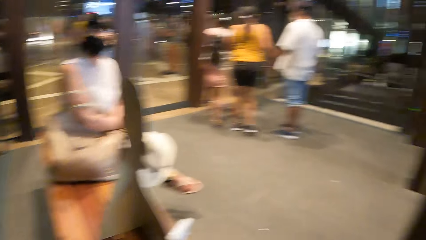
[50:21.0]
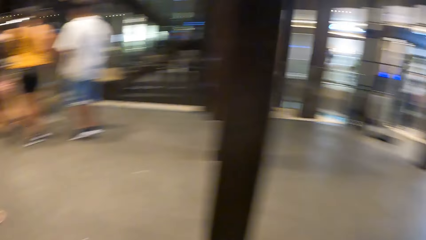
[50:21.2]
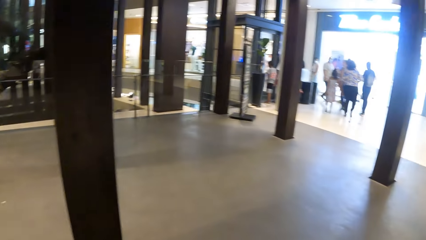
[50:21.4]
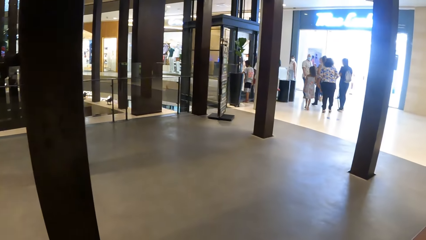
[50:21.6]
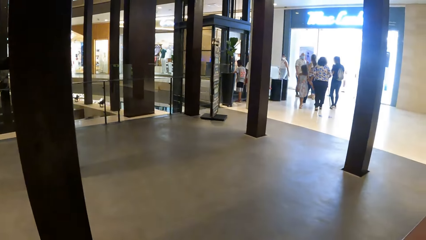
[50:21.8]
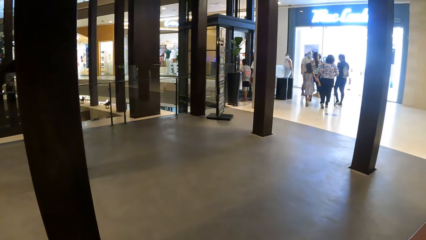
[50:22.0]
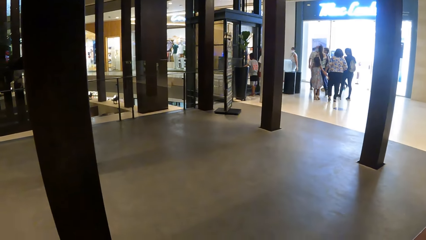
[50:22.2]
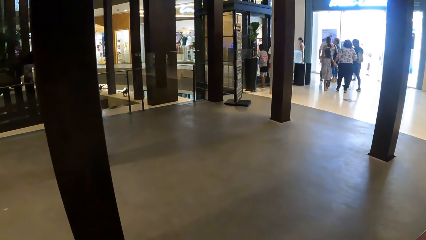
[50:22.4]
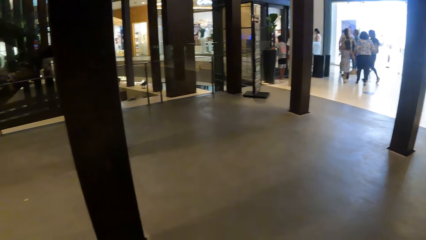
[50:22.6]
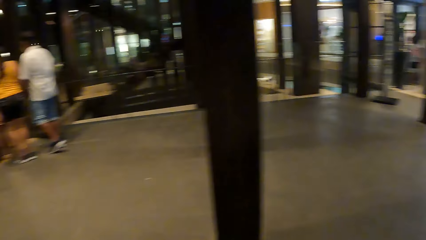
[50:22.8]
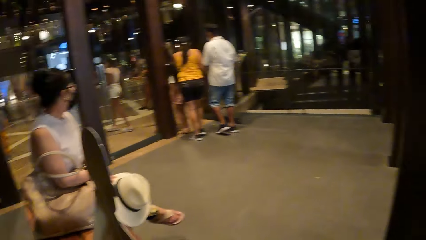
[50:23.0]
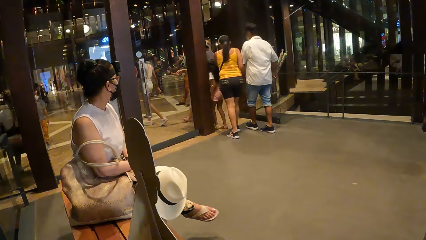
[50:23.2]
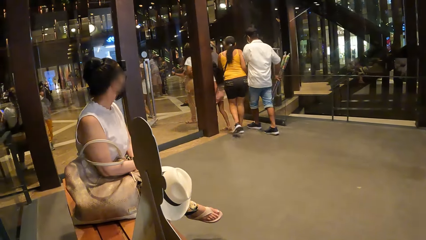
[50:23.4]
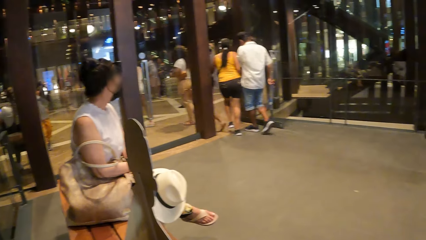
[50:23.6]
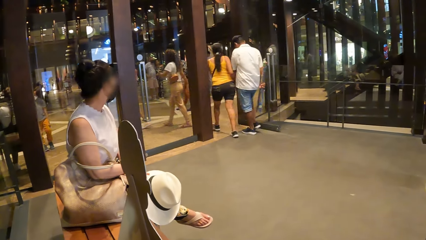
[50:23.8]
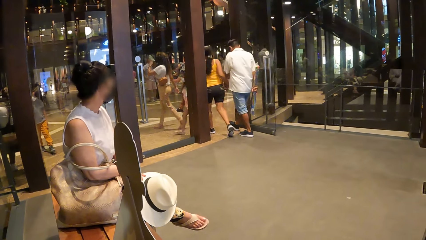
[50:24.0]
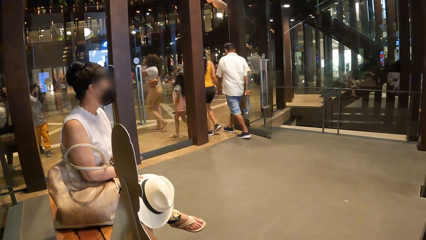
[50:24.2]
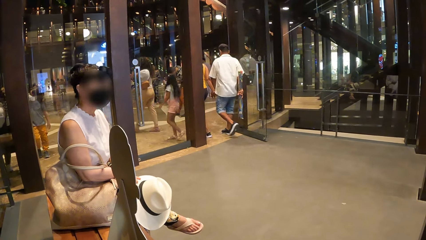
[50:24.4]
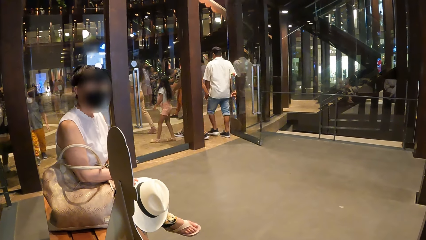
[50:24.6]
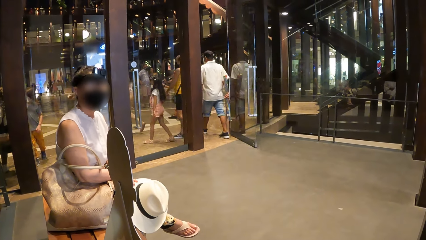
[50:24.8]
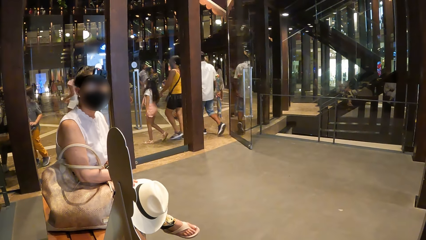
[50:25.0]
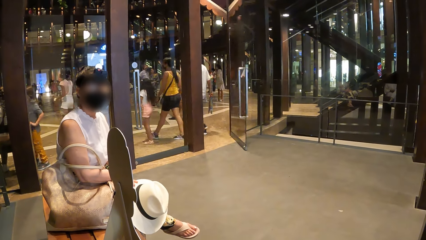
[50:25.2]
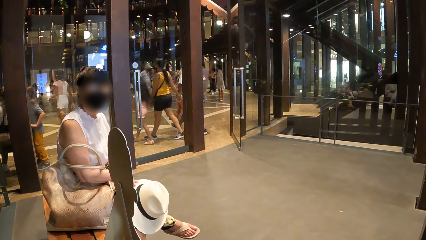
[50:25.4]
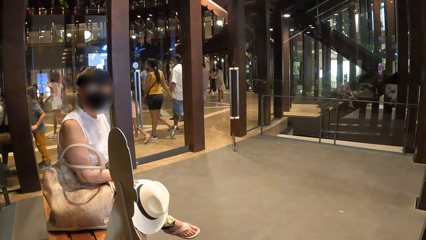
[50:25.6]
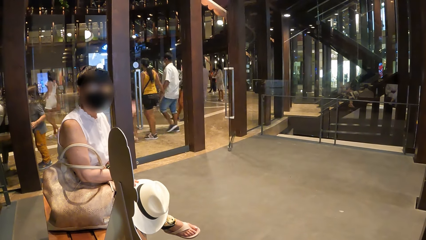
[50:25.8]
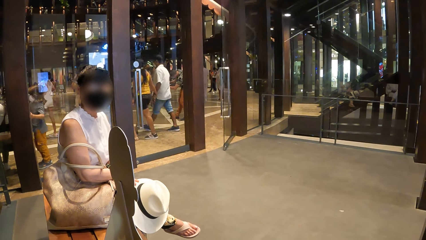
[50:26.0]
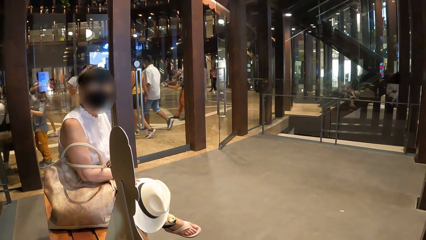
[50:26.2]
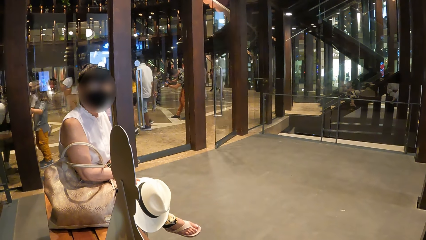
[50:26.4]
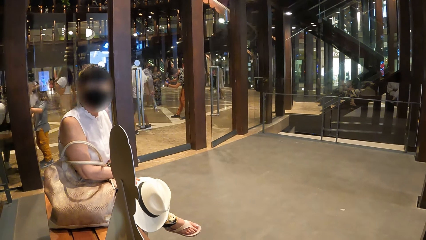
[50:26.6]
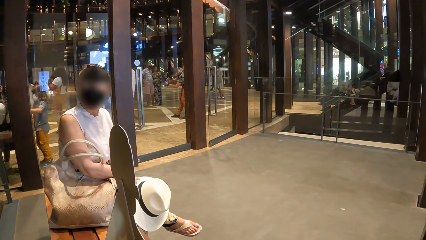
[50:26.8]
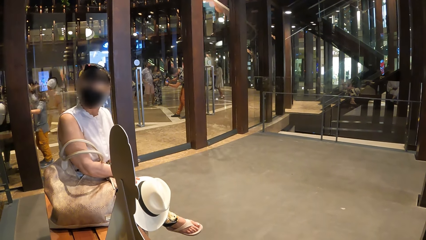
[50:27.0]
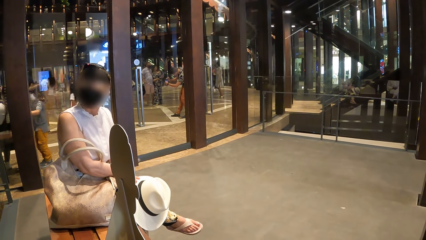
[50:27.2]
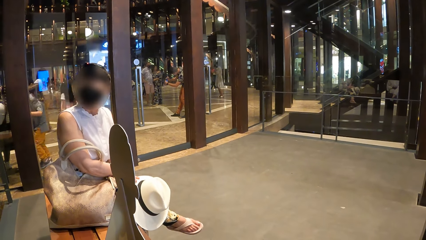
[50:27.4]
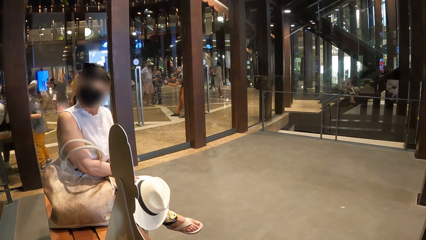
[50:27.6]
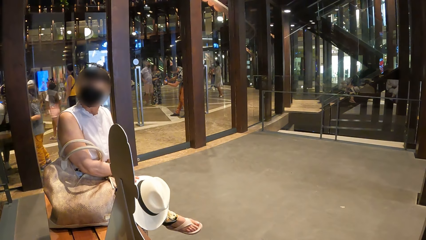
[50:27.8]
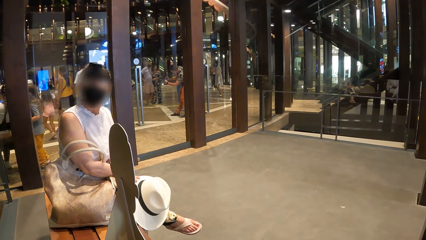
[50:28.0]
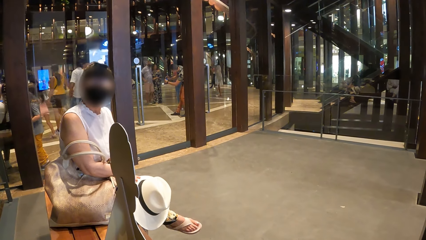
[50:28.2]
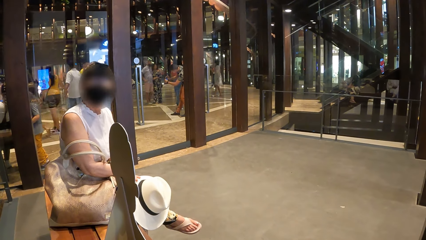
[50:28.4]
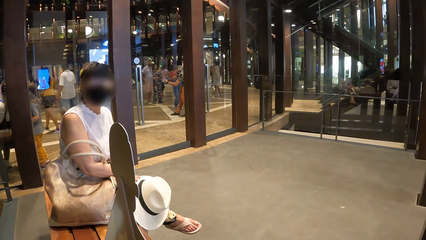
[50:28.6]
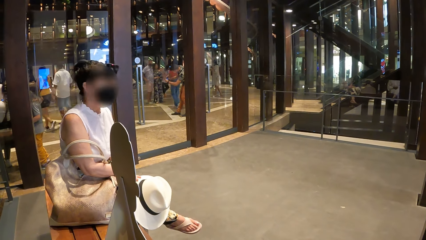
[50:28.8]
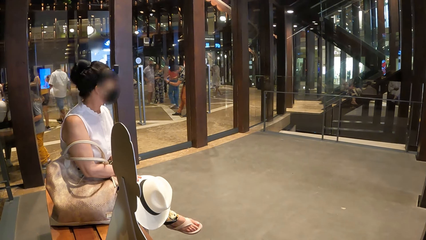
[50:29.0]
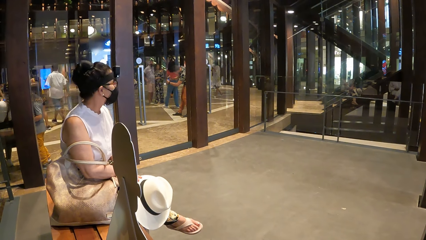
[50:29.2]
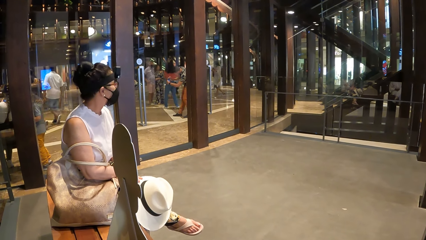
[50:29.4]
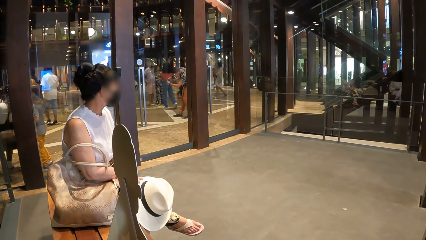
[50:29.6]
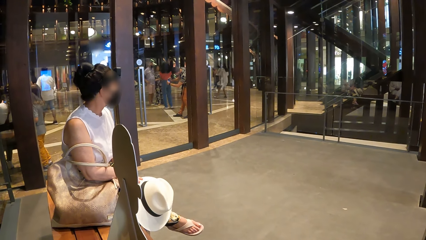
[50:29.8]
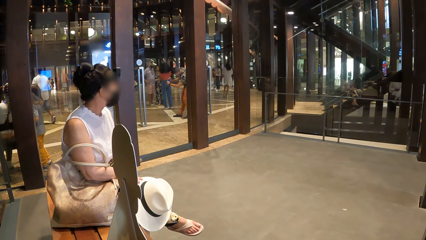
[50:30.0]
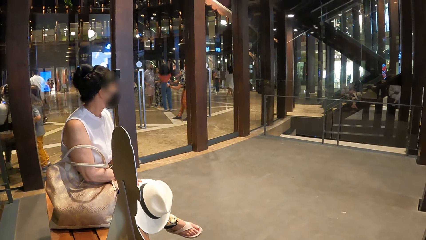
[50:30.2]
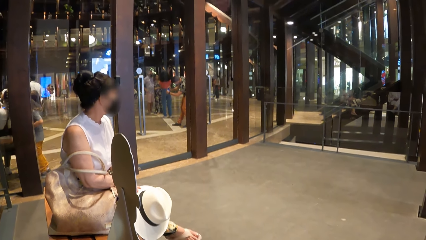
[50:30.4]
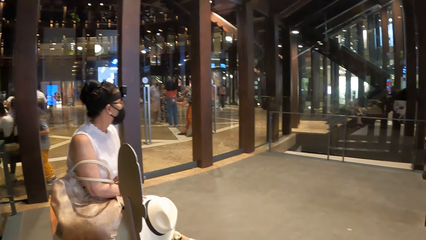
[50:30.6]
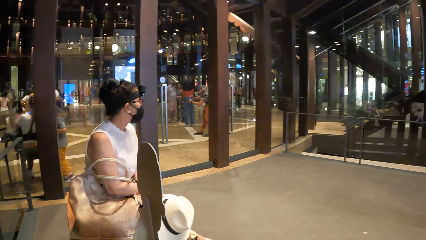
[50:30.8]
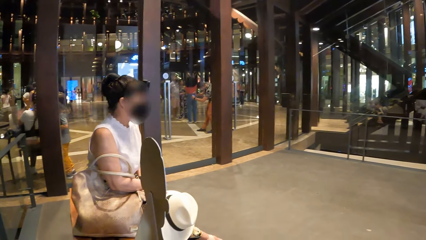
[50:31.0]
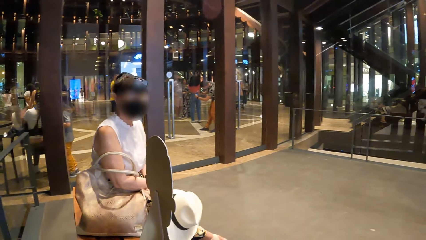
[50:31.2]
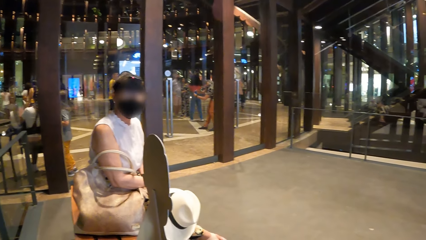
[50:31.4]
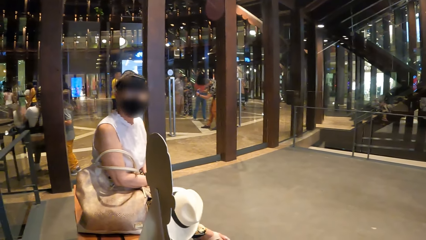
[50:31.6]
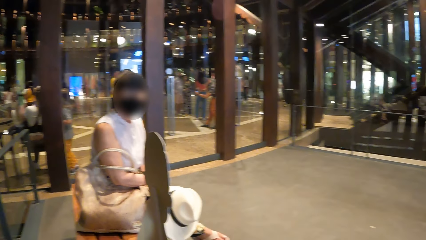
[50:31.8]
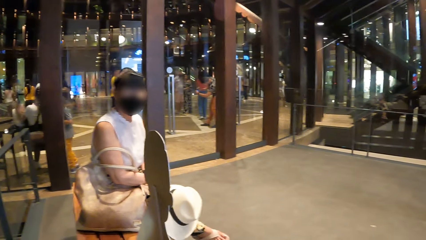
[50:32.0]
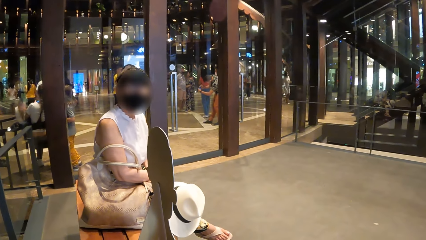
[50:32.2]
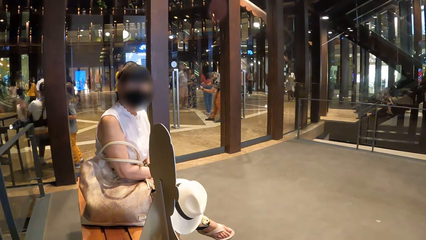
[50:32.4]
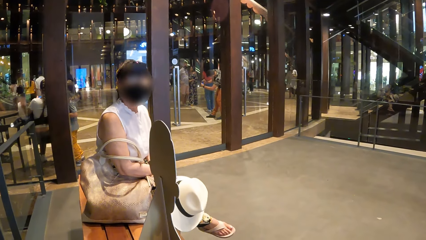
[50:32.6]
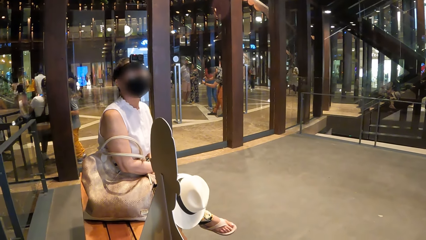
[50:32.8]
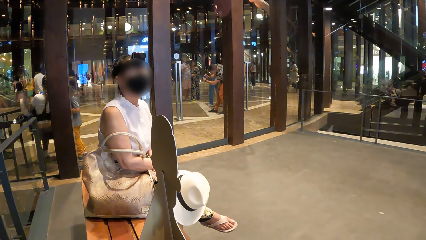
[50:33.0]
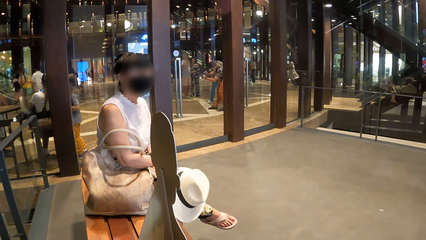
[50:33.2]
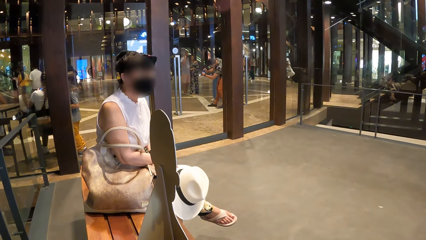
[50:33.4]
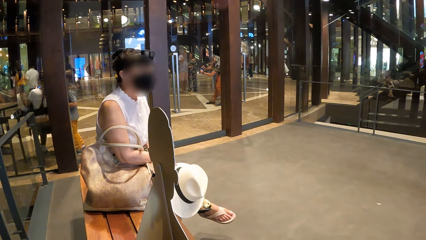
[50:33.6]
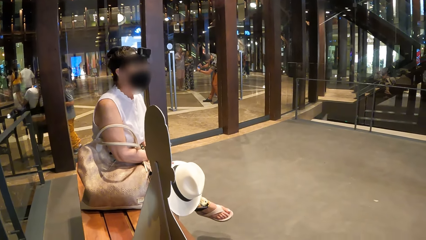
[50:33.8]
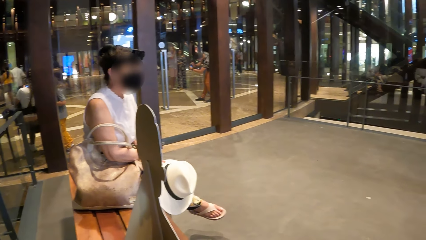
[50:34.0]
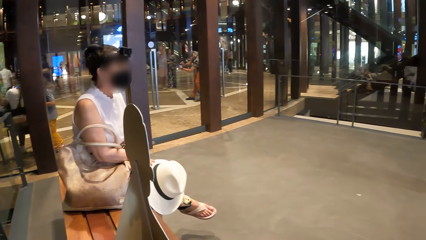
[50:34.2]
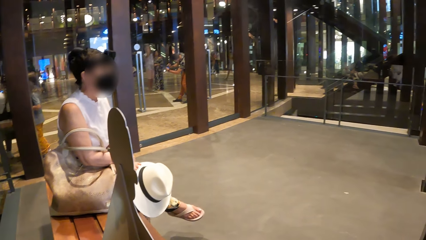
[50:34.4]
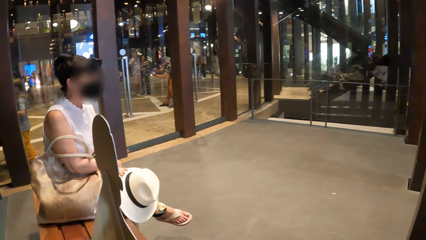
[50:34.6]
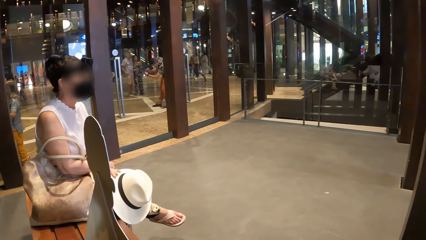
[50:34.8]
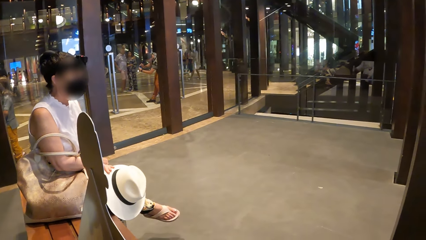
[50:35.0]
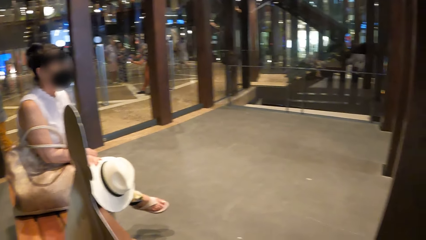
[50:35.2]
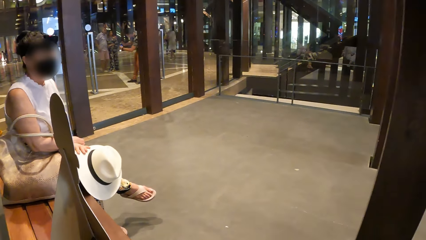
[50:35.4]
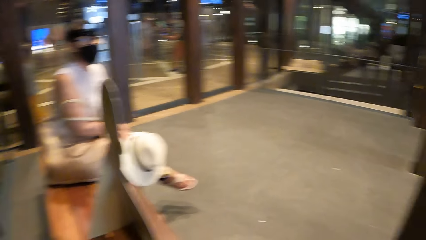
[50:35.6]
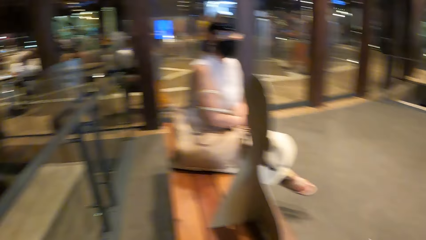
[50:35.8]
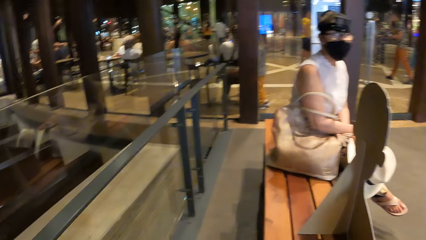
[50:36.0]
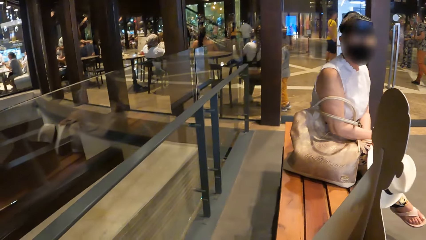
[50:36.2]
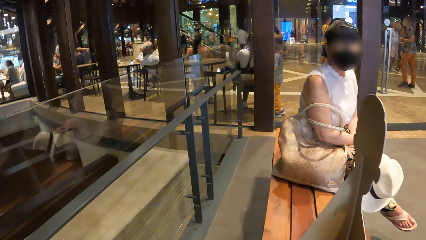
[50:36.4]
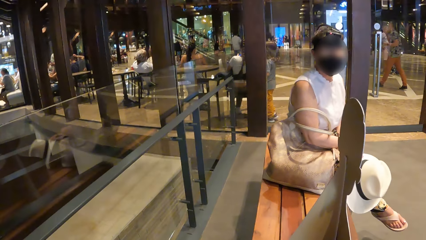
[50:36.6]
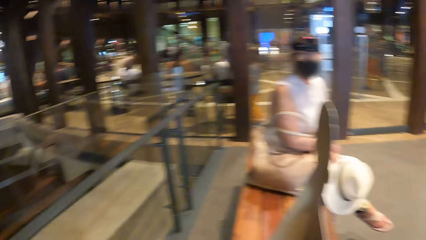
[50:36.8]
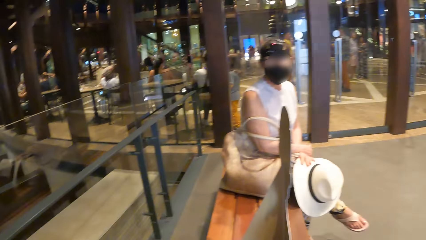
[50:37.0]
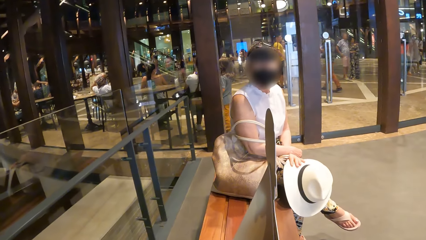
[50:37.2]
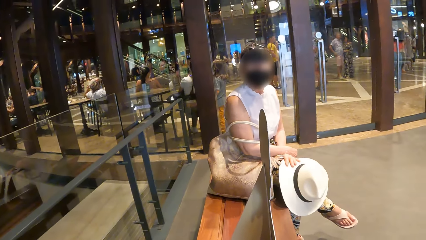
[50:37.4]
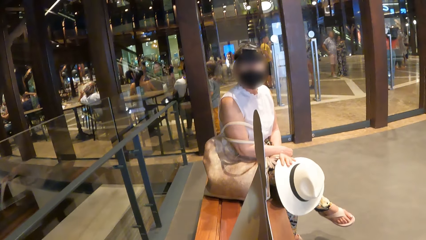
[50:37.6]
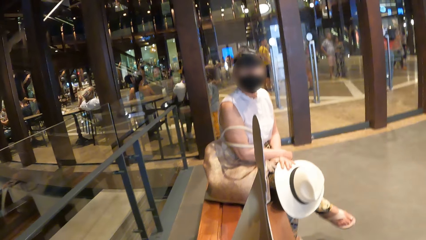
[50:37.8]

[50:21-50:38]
The camera wearer looks around. A woman converses with the camera wearer. The woman moves her head. The camera wearer interacts with the woman. The woman converses with the camera wearer. The camera wearer looks around a mall.
